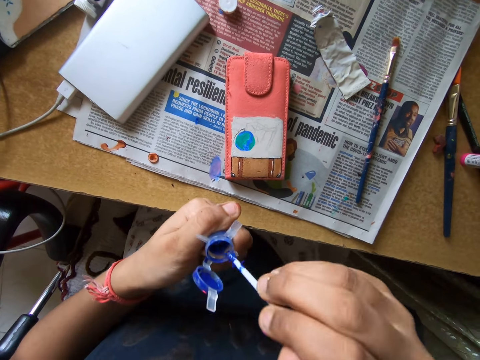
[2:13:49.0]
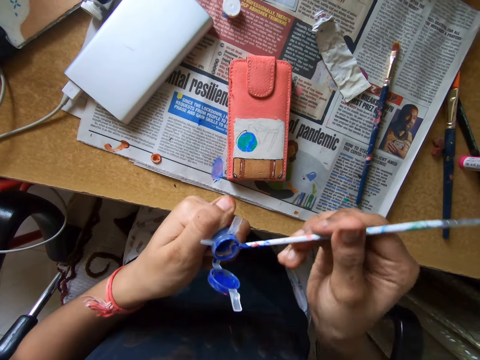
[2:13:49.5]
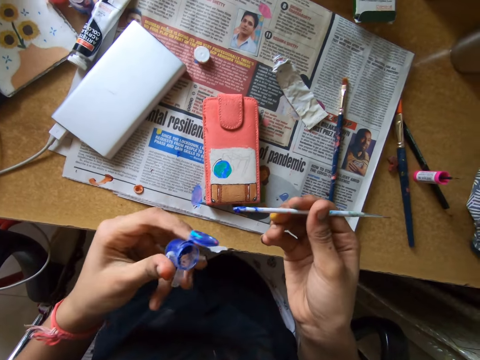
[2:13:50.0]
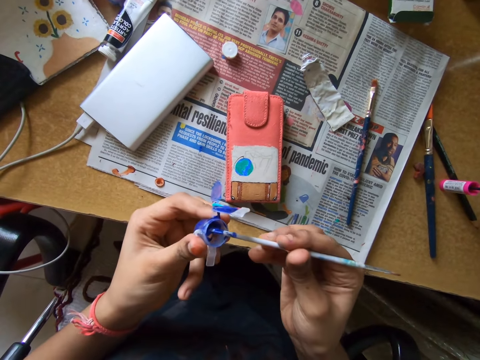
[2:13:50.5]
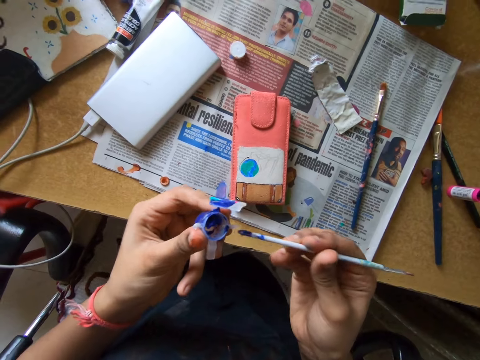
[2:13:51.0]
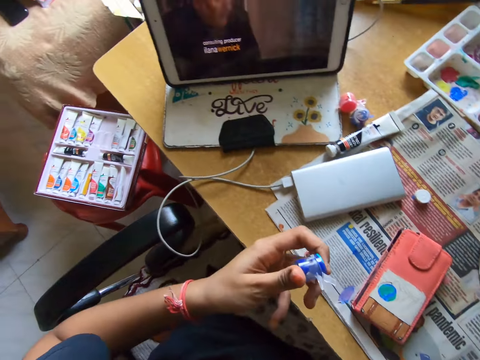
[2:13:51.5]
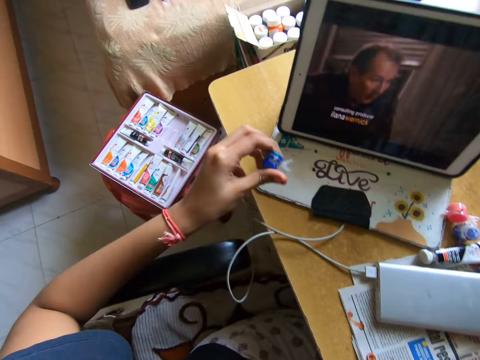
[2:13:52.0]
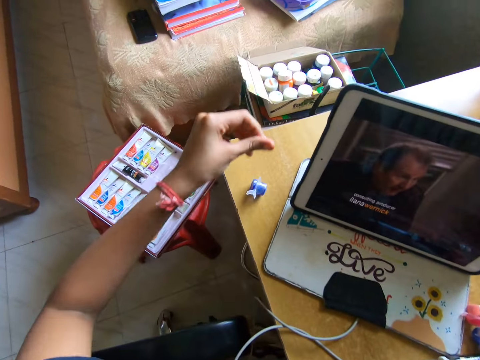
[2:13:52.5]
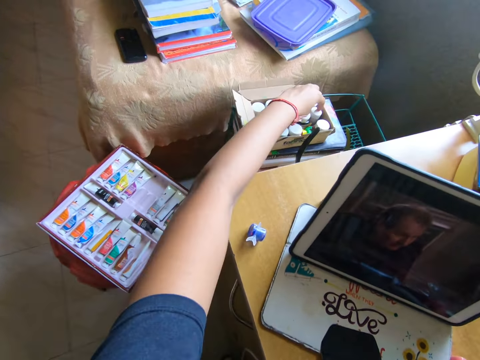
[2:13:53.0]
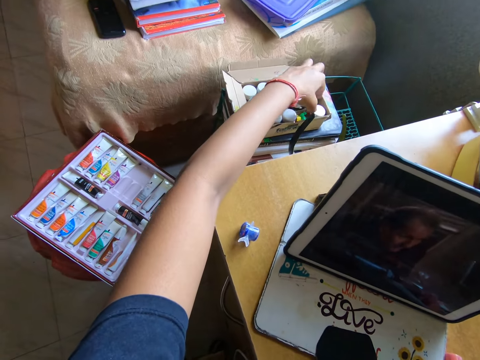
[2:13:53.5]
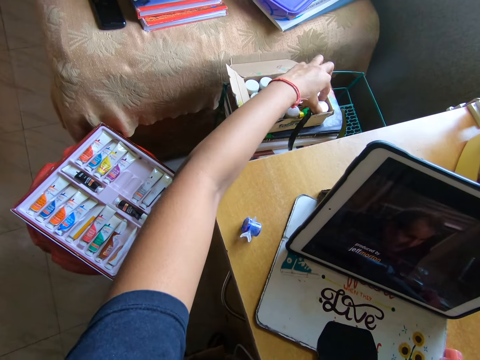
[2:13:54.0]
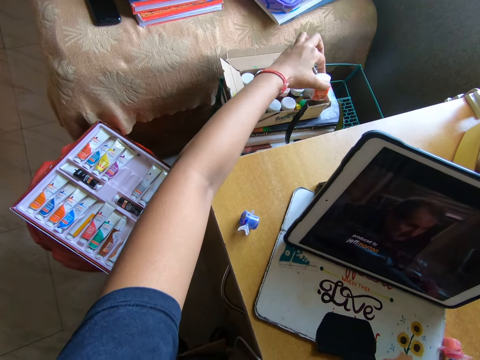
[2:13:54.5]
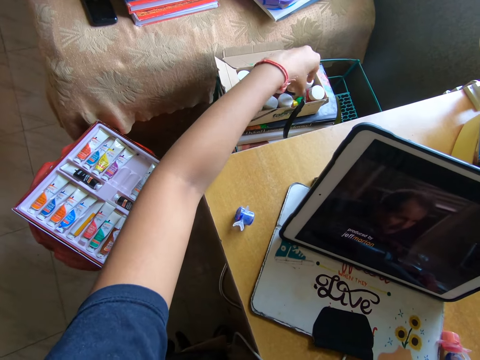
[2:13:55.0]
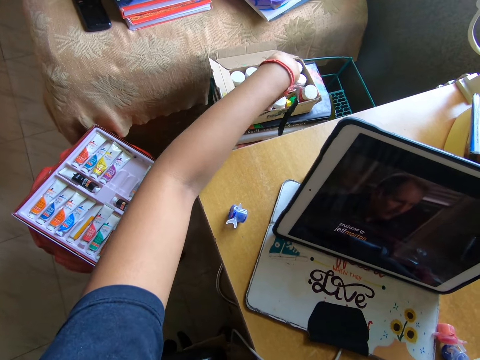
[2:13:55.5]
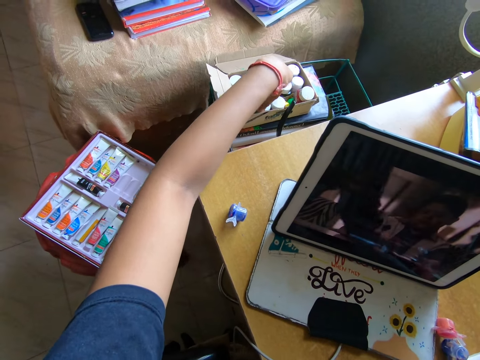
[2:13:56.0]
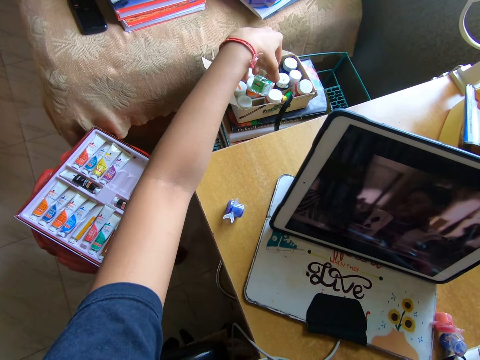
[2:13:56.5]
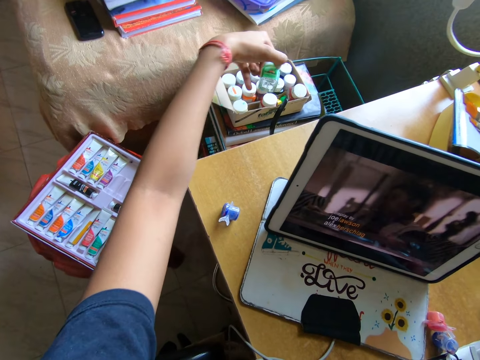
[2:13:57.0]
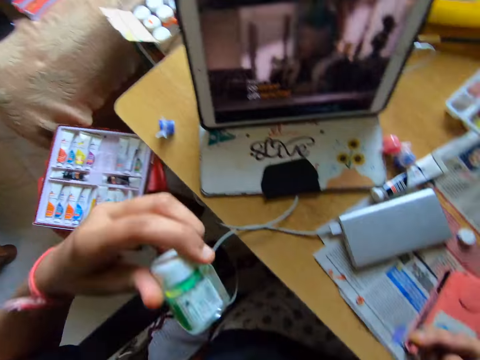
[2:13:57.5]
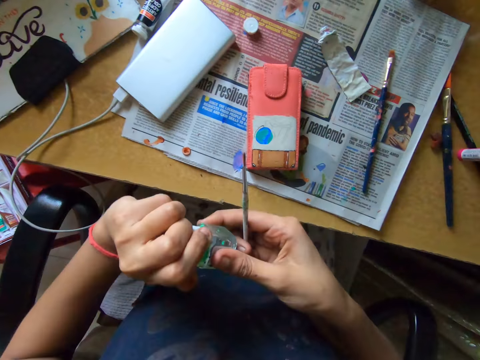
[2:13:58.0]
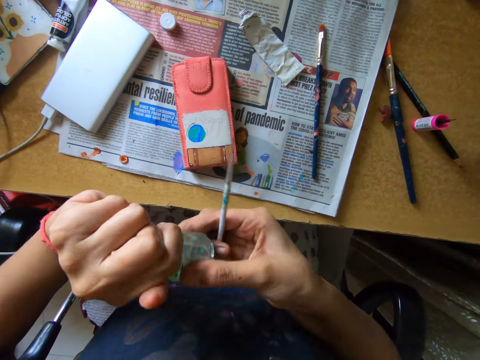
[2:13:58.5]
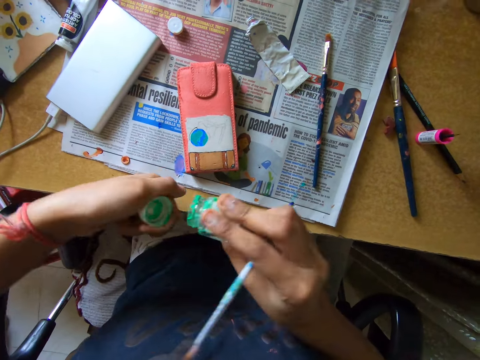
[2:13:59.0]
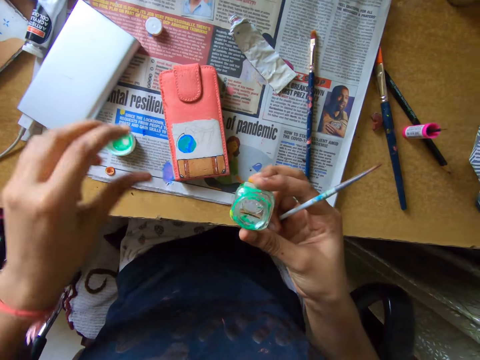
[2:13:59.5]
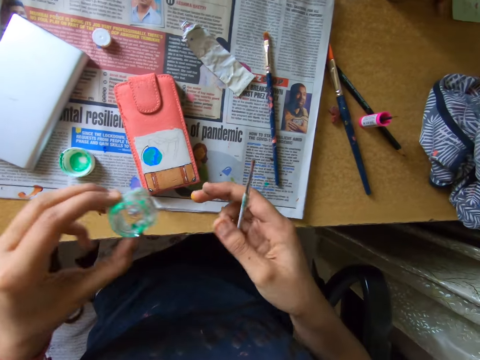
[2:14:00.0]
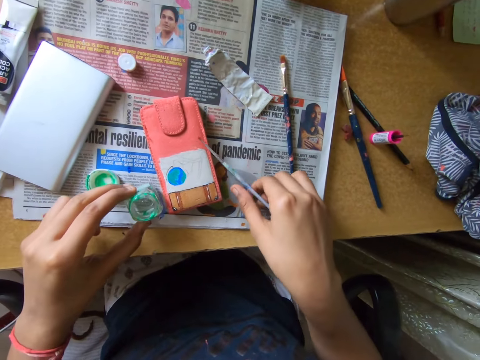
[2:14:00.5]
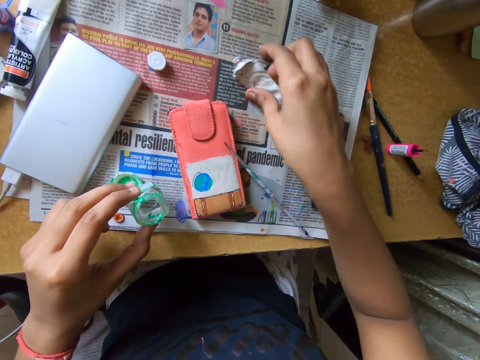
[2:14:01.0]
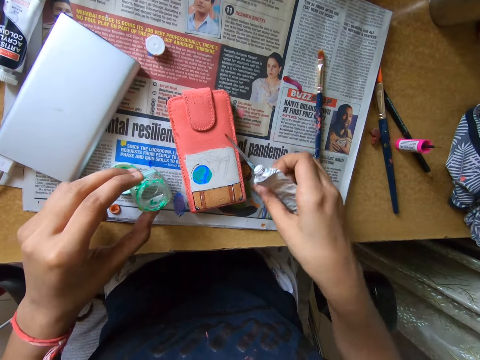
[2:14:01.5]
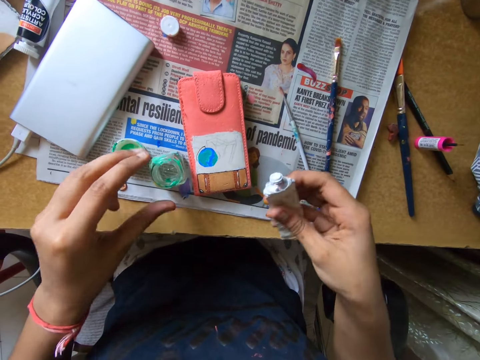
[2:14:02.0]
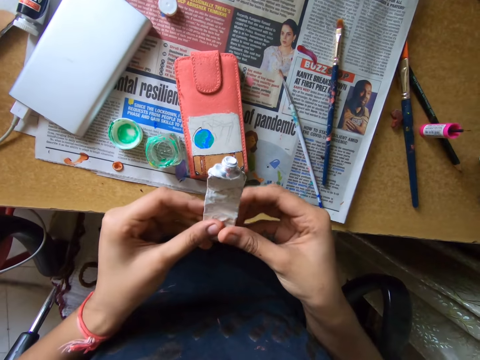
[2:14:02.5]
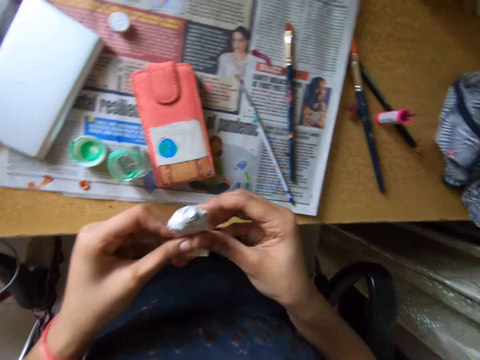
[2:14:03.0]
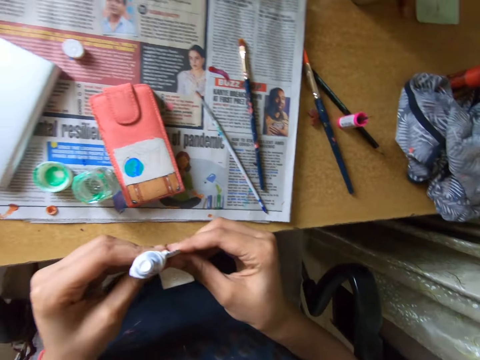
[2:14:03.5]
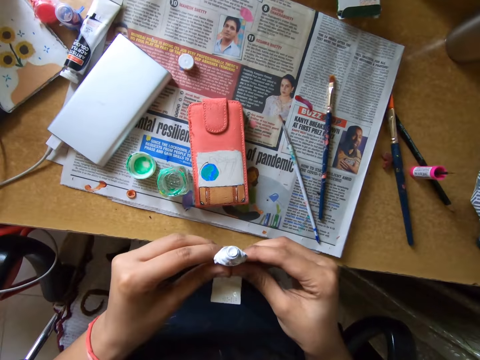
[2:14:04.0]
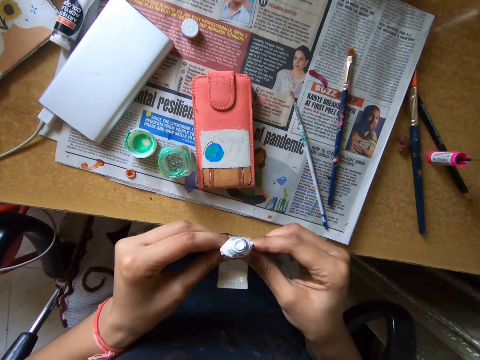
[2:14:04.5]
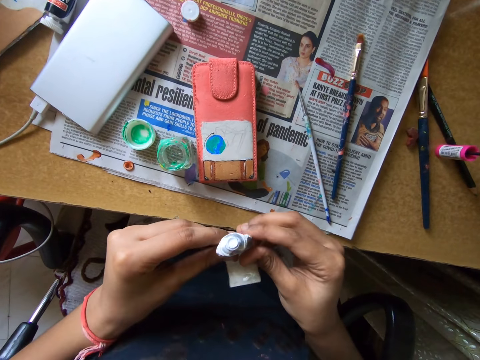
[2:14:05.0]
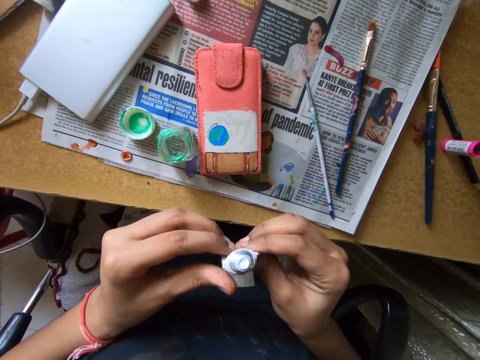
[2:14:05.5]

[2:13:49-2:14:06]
The camera wearer scoops paint from a paint bottle with a paint brush. He smears paint on the paint bottle. He closes the paint container with his left hand. He looks around a room. He drops the paint container on the table with his left hand. He moves paint boxes in a box. He picks up a paint bottle from a pack of paint bottles with his left hand and drops the paint bottle in the pack of paint bottles with his left hand. He picks up a paint bottle from the pack of paint bottles with his left hand. He opens the paint bottle with both hands. He drops the lid on the table with his left hand. He passes the paint bottle from his right hand to his left hand. He drops the paint brush on the table with his right hand. He picks up the paint tube from the table with his right hand. He drops the paint bottle on the table with his left hand. He presses the paint tube with both hands.

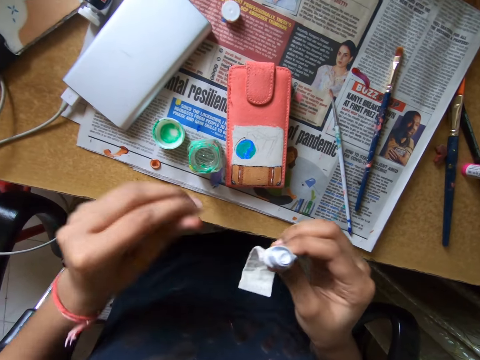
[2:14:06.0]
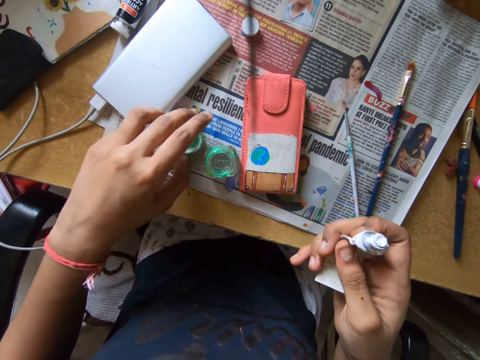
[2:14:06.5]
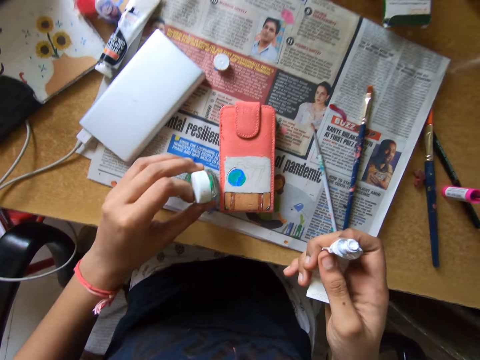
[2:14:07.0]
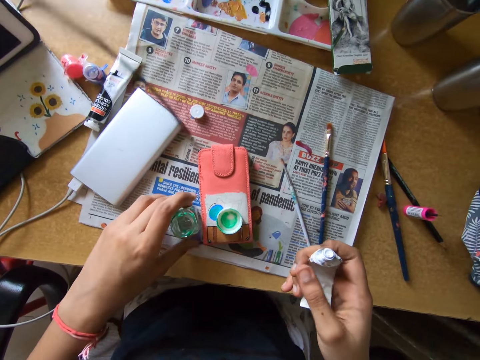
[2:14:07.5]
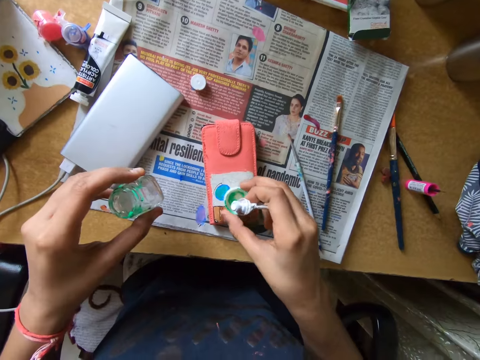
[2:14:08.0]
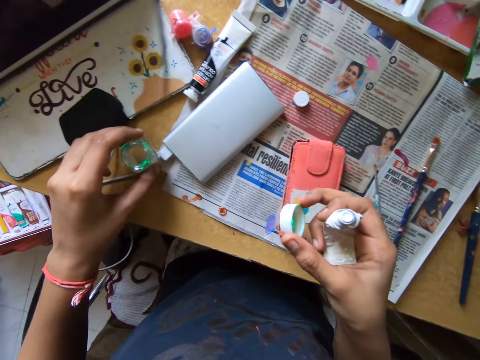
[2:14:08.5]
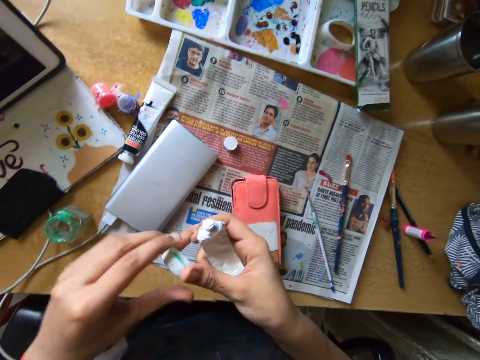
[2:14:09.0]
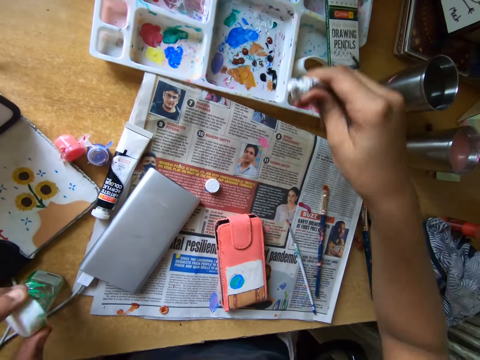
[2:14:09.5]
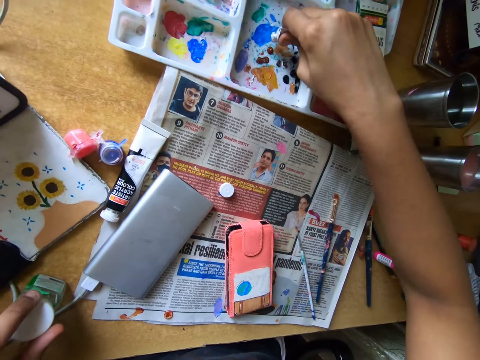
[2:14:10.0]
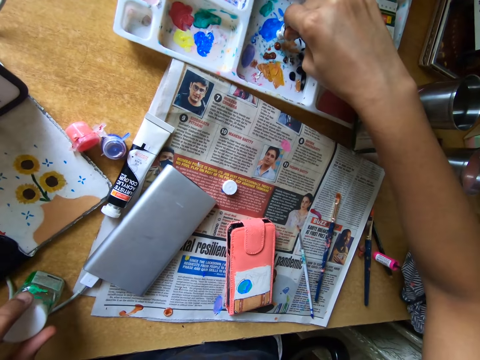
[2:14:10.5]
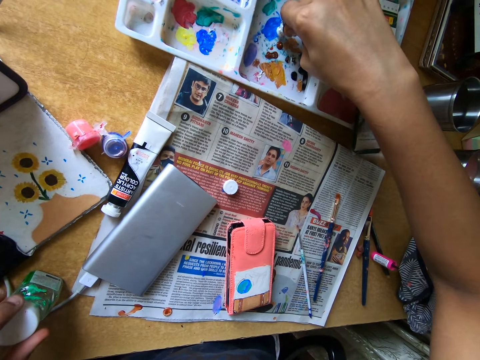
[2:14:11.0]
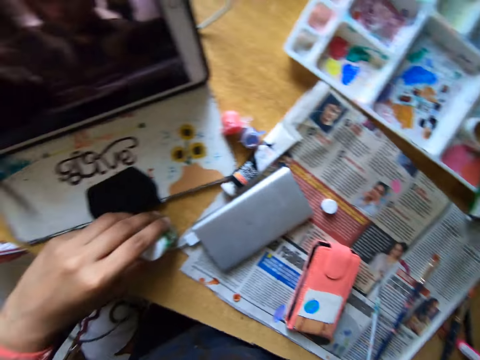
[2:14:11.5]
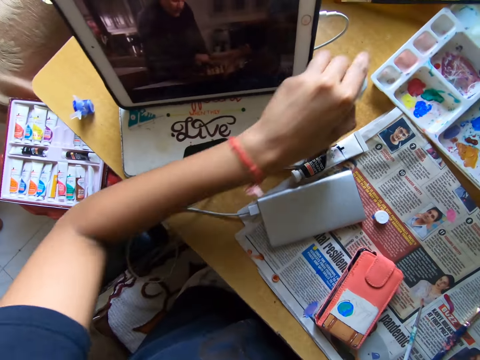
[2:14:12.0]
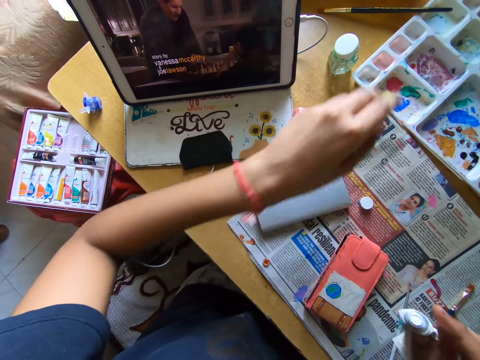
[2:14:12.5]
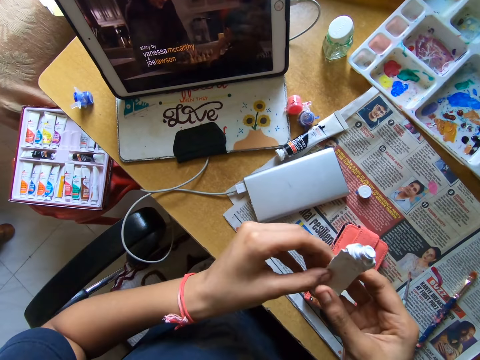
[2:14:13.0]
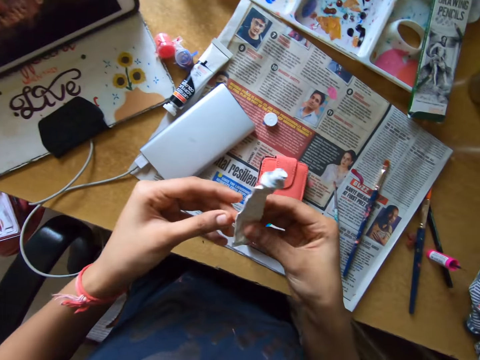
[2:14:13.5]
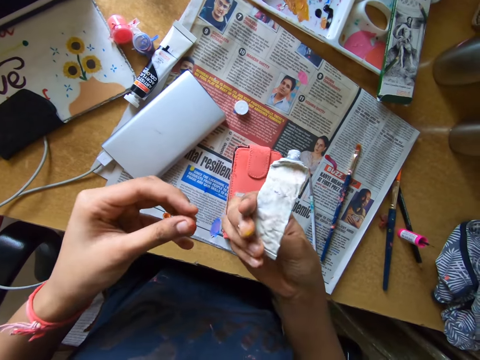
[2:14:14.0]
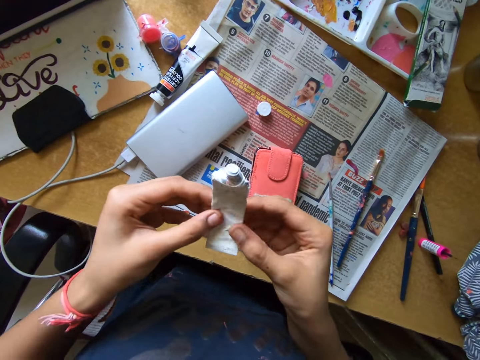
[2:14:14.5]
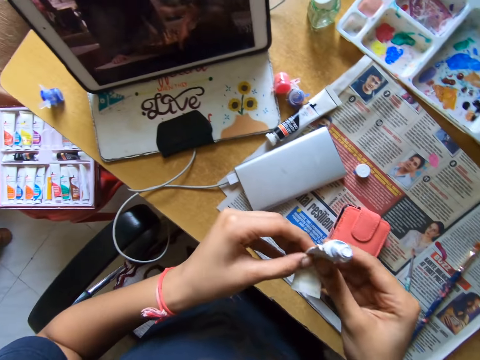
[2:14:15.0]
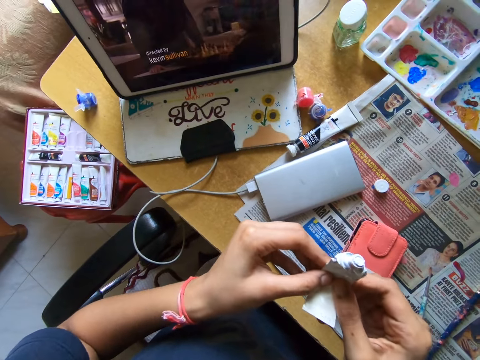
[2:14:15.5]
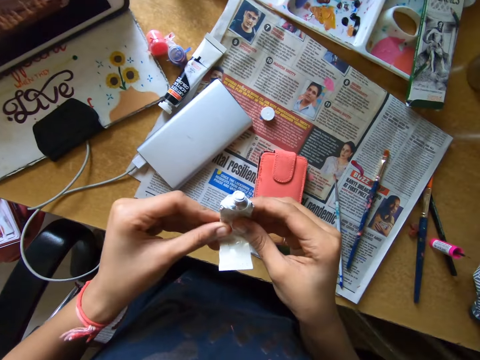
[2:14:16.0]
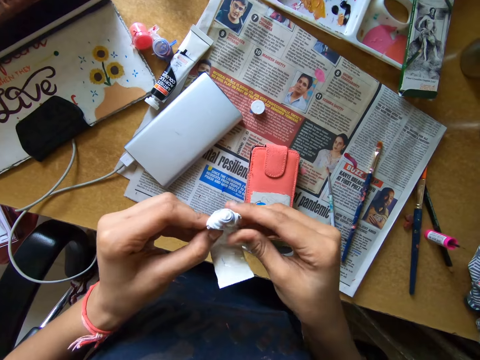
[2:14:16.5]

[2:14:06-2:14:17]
The camera wearer picks up the lid from the table with his left hand. He closes a bottle with the lid. He picks up the paint bottle from the table with his left hand. He picks up the lid from the pouch on the table with his right hand. He drops the paint bottle on the table with his left hand. He passes the lid from his right hand to his left hand. He pours paint on a paint palette. He puts the lid on the paint bottle with his left hand. He carries the paint container from the table with his left hand. He looks around a room. He drops the paint container on the table with his left hand. He presses the paint tube with both hands.
